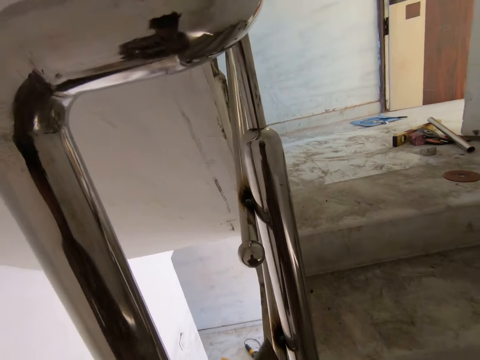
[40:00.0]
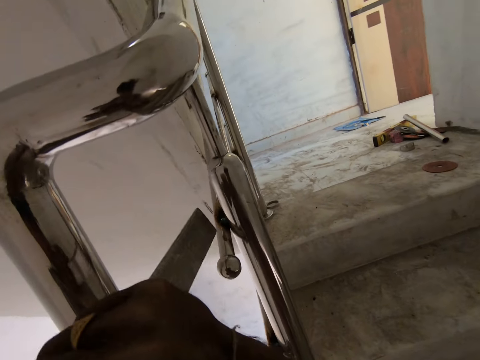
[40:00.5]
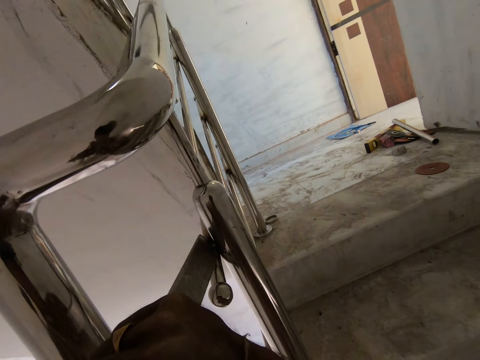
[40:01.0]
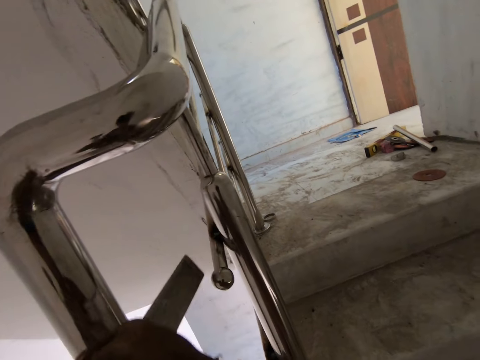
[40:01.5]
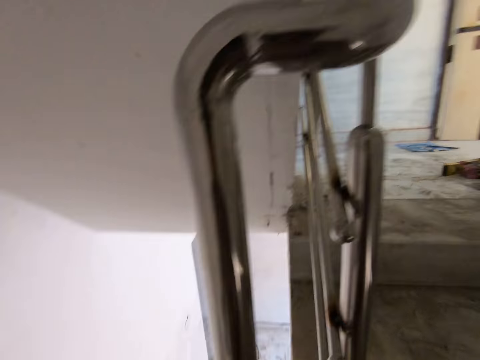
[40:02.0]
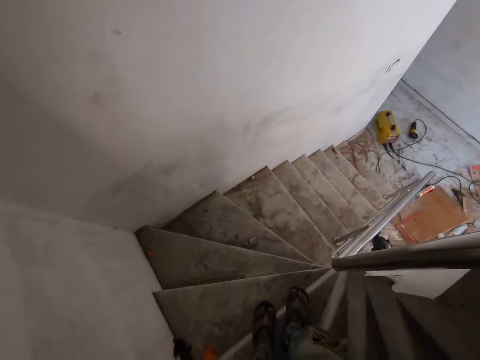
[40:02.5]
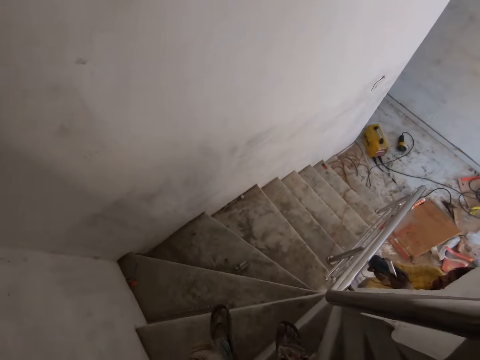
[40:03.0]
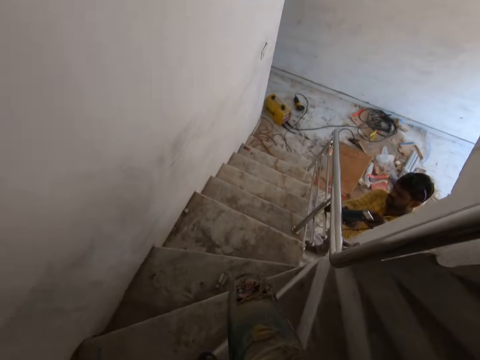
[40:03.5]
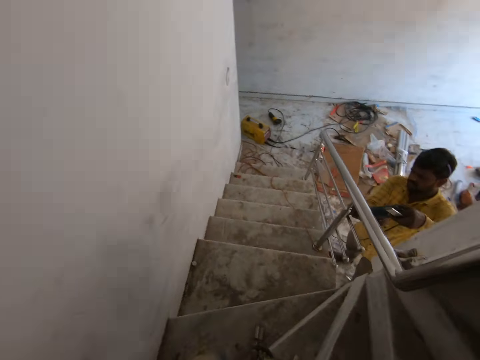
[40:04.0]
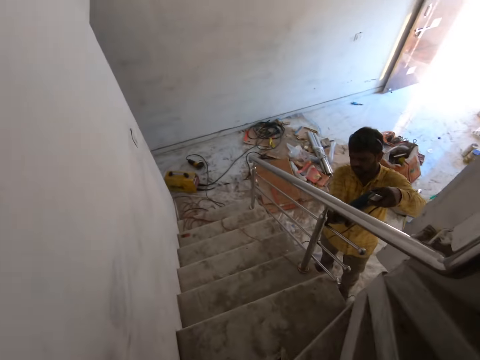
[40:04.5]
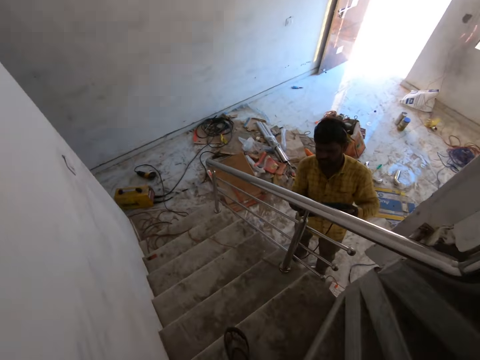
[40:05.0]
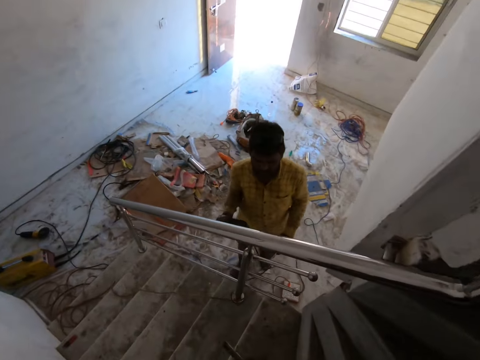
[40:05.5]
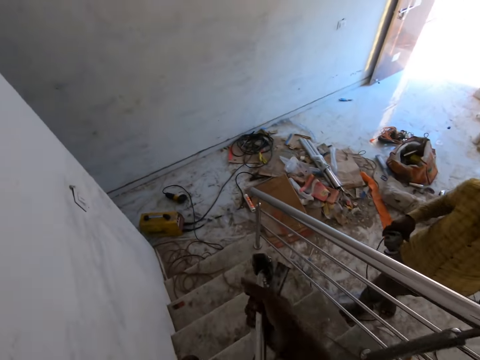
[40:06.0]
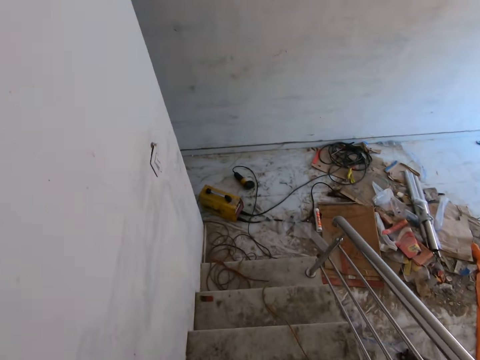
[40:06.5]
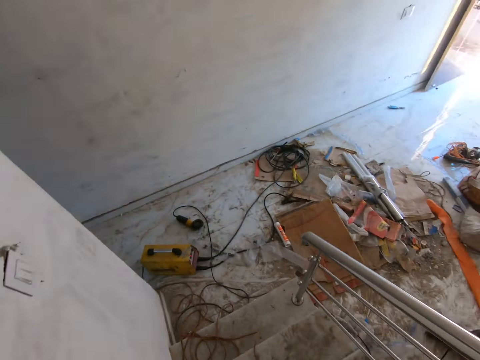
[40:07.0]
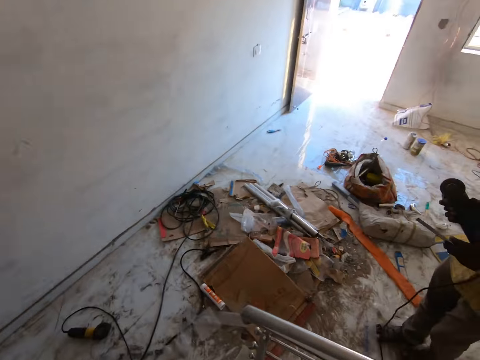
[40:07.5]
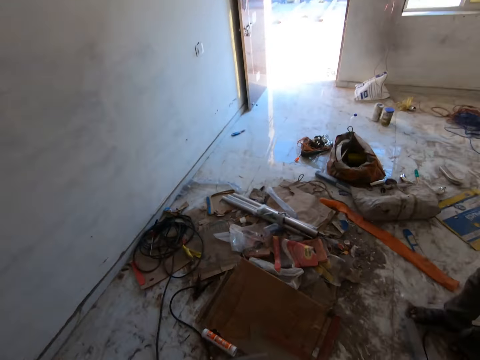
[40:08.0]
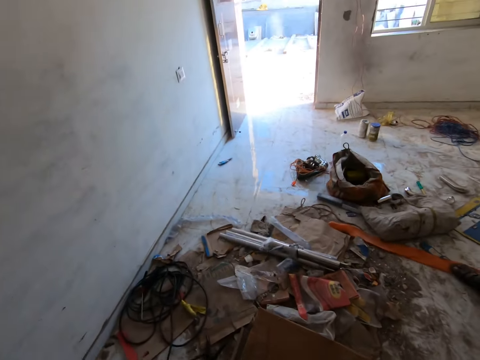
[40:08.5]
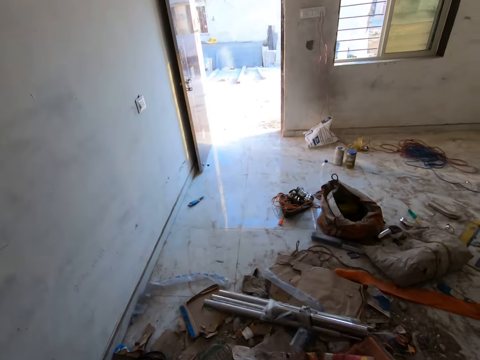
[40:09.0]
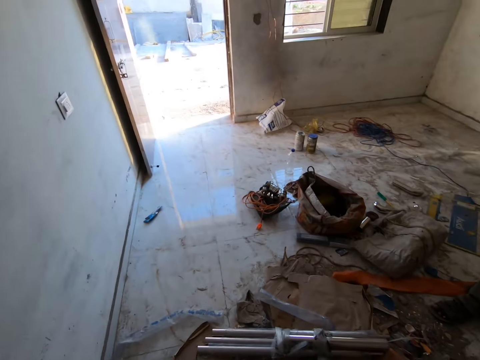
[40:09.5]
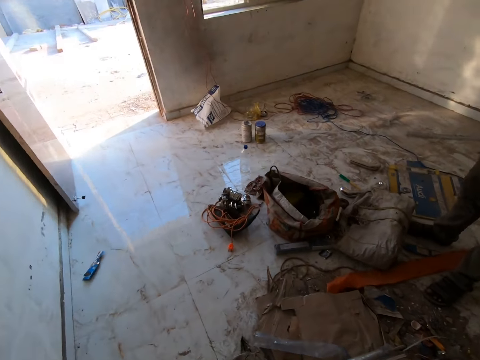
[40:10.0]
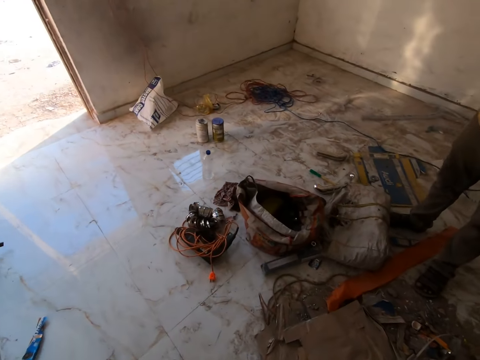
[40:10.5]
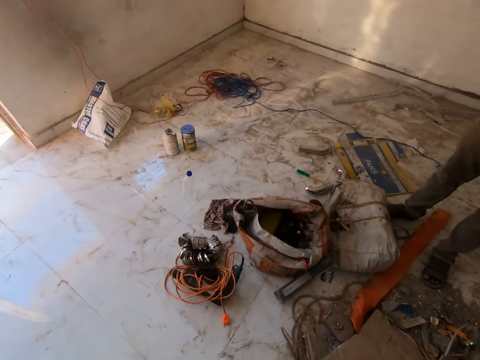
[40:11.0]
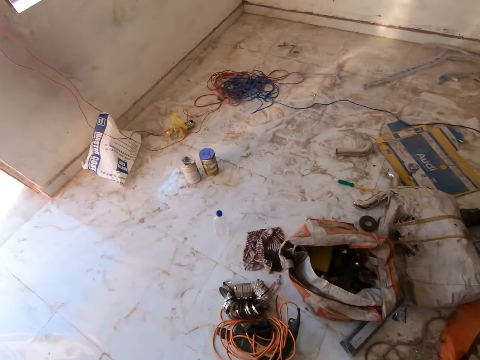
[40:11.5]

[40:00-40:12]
The camera wearer adjusts the carbide chisel. They smoothen a railing joint with the carbide chisel and a hammer. They walk downstairs. They smoothen the stairs railing with a grinder. They pass the hammer to the right hand.

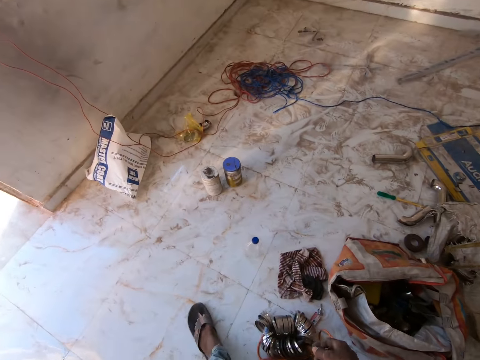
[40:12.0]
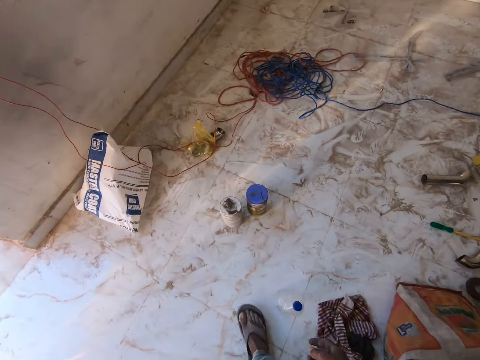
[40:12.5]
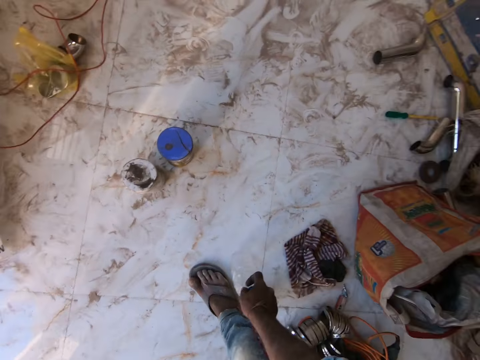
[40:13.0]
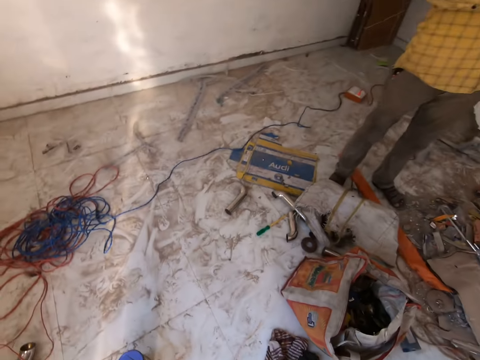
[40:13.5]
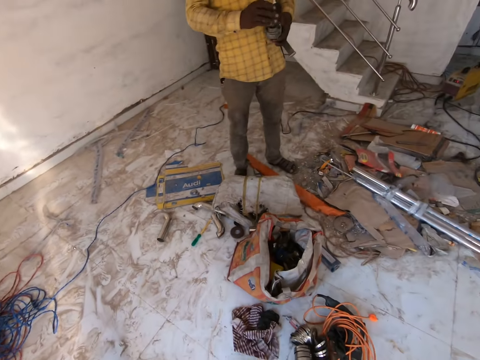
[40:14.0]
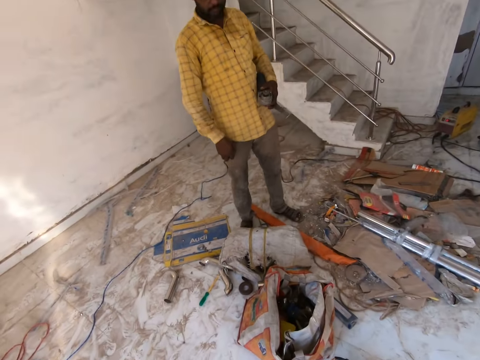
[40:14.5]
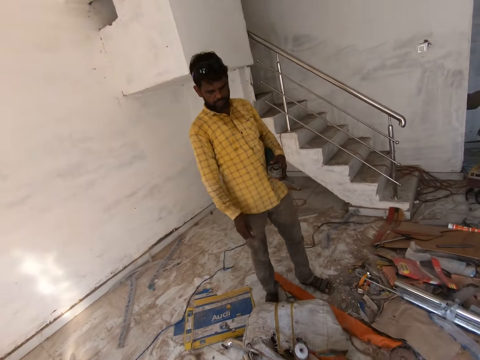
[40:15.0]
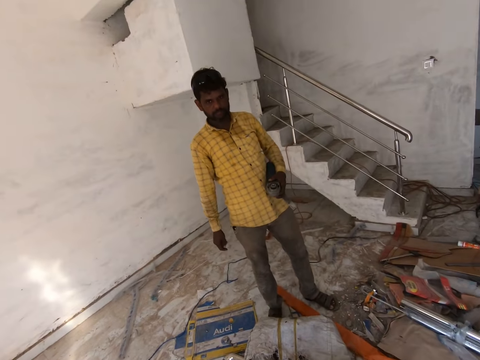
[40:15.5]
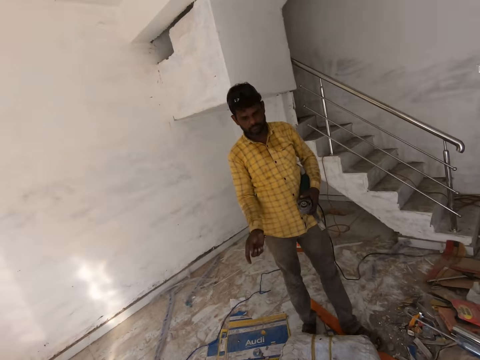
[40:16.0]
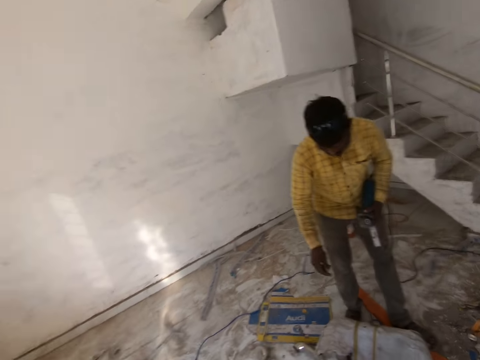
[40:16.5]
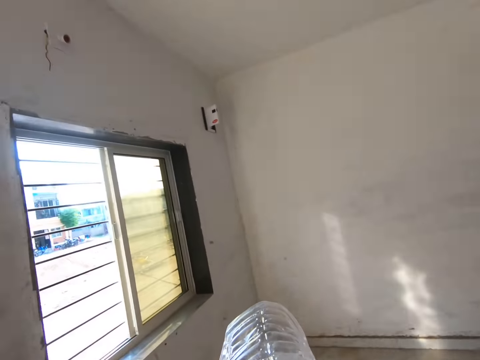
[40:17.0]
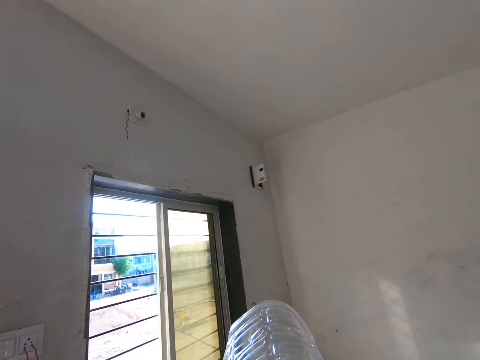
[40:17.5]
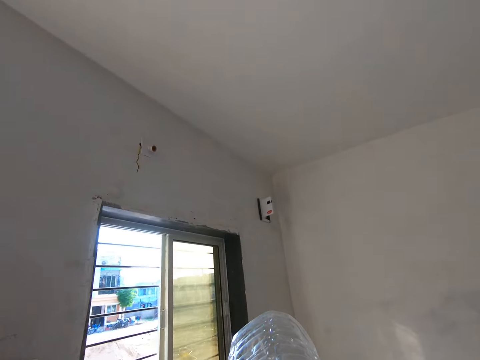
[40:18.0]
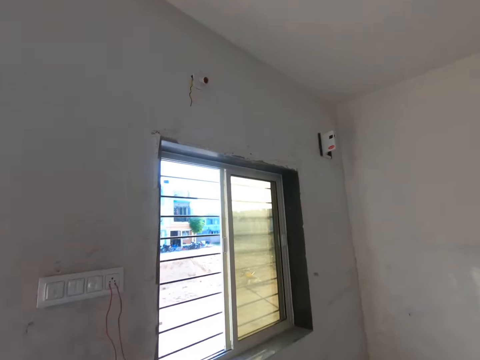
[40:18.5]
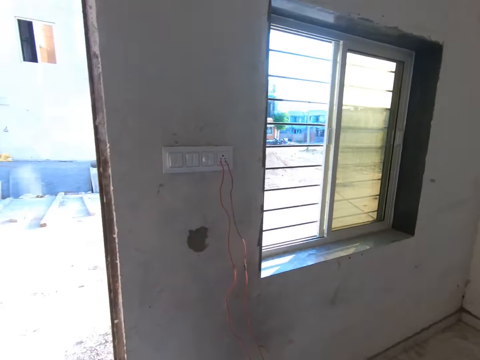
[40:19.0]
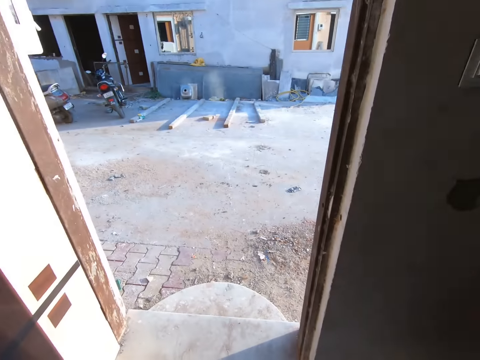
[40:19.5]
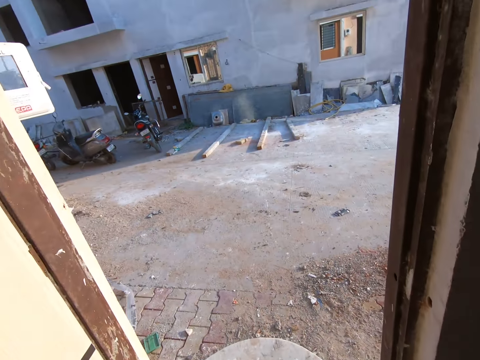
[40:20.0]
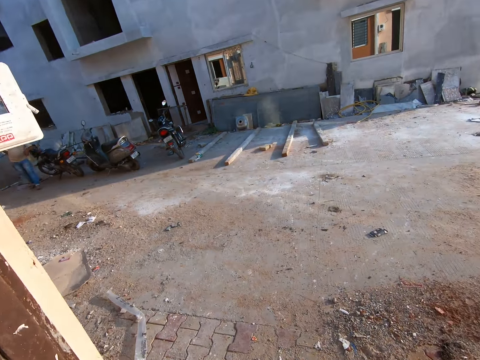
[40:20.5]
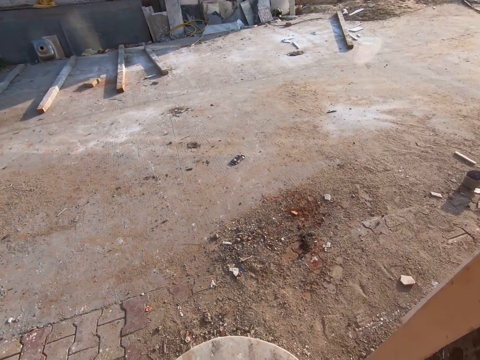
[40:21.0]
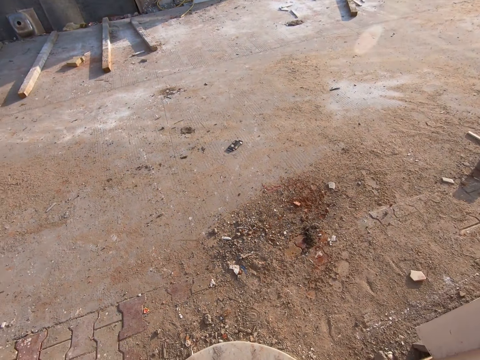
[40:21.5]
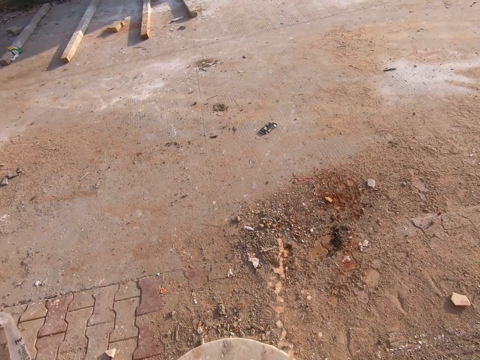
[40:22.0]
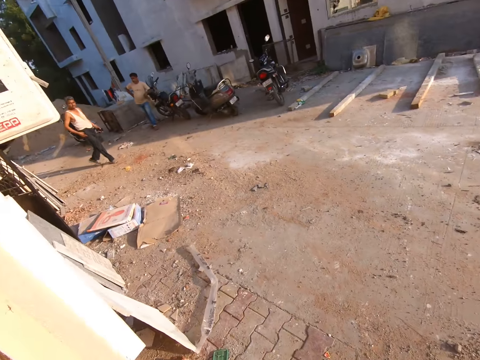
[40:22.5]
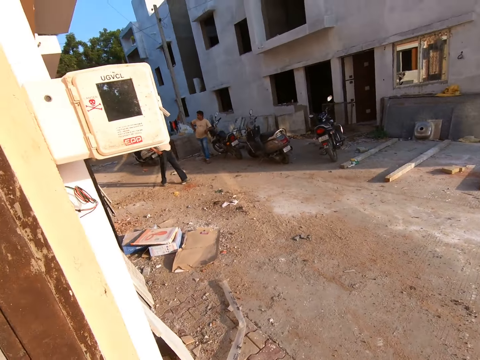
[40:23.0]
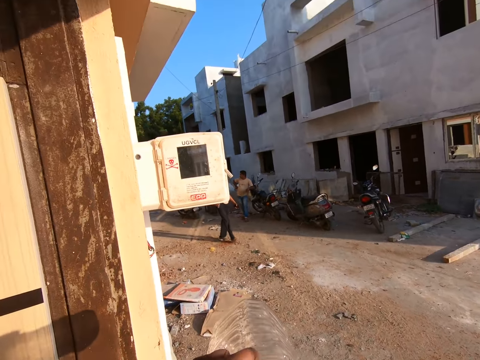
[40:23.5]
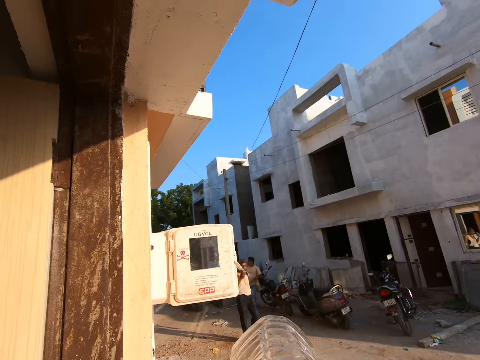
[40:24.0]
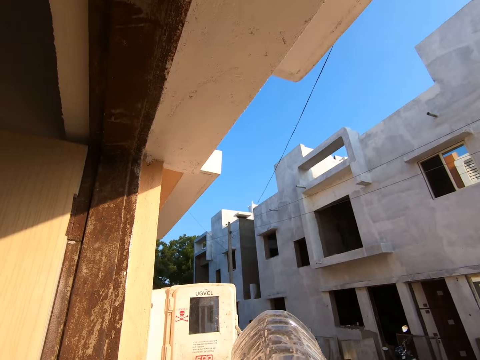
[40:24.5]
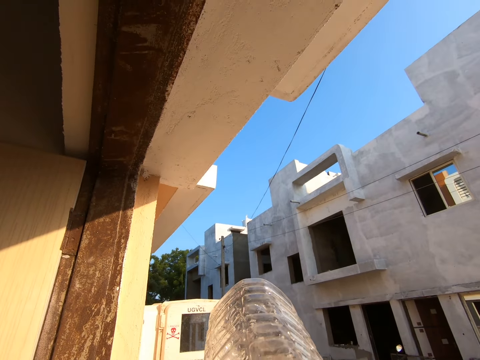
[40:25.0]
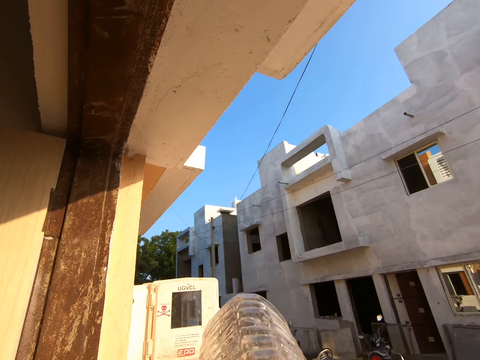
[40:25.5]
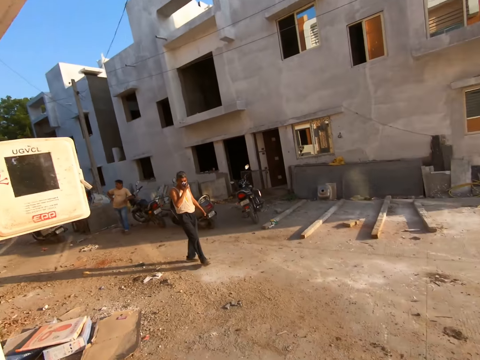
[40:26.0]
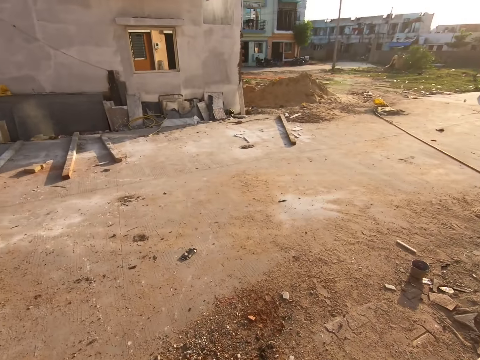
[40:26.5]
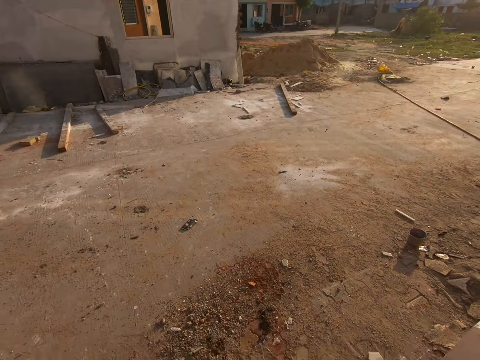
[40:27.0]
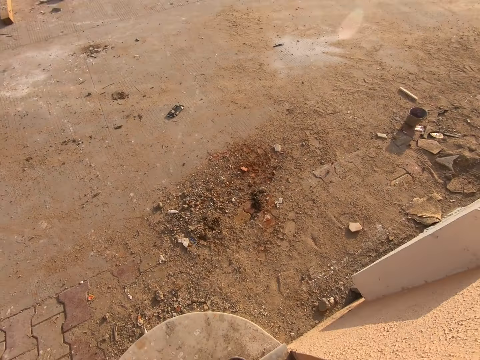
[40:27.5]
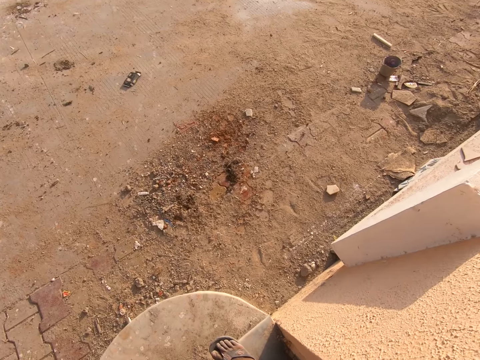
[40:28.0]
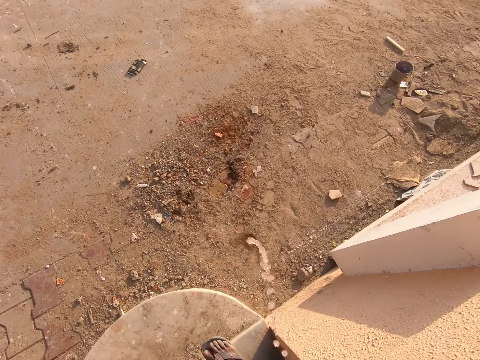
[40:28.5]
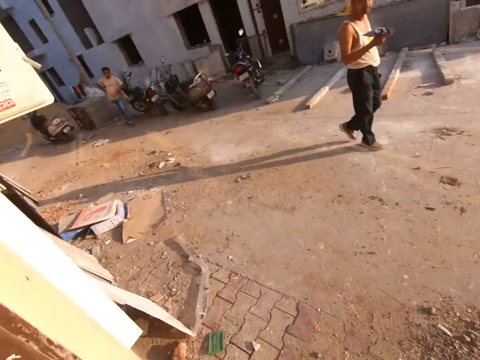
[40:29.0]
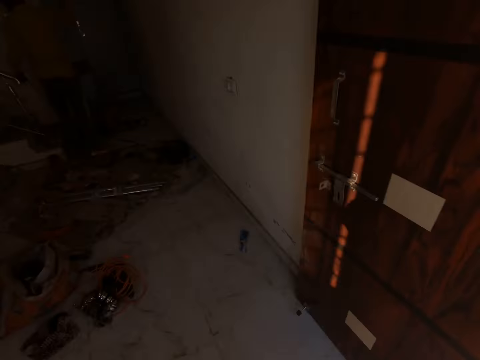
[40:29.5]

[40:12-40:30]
The camera wearer picks a plastic bottle or water bottle from the floor with his right hand. He converses with a welder. The welder drops a grinding wheel. The camera wearer drinks from the water bottle. He walks towards the door. He spits outside. He looks around the compound. He drinks from the bottle. He looks around the compound. He spits outside.
